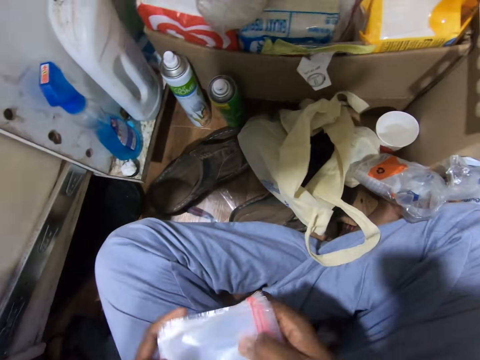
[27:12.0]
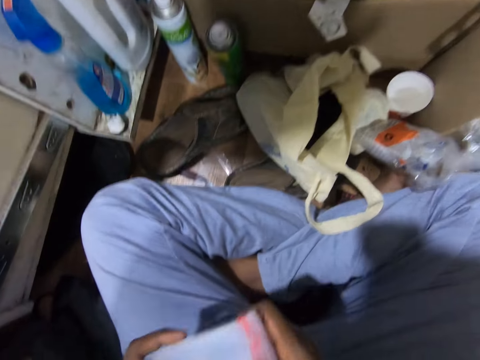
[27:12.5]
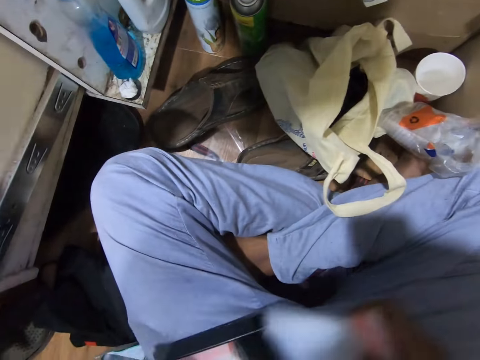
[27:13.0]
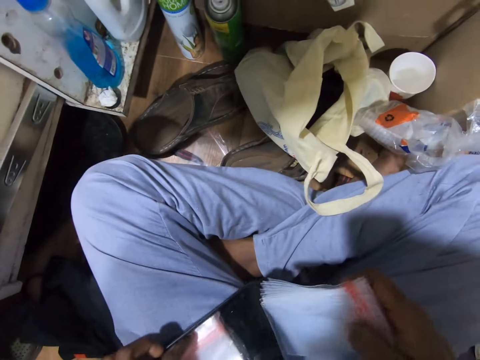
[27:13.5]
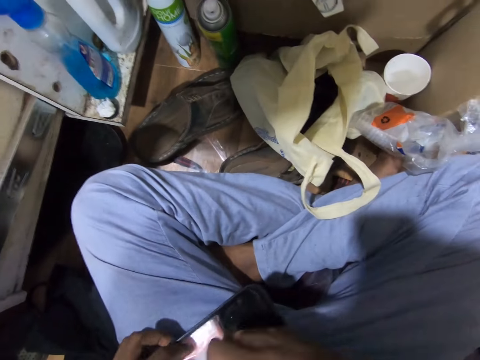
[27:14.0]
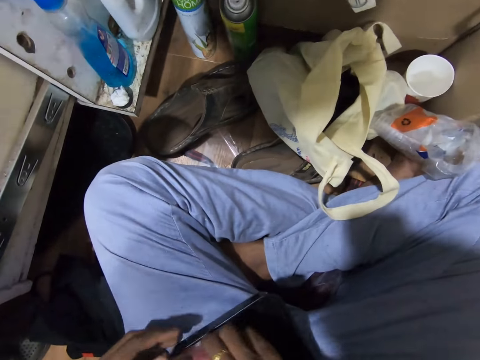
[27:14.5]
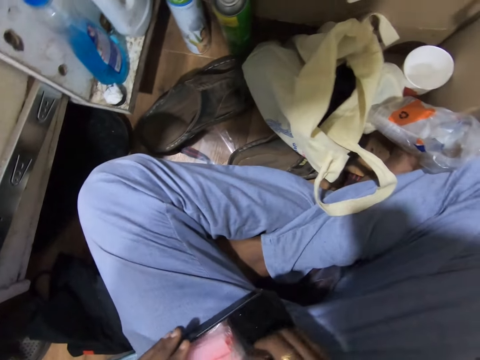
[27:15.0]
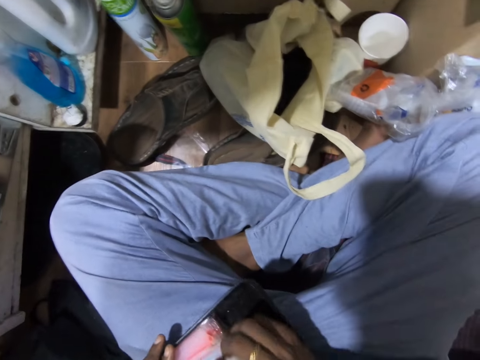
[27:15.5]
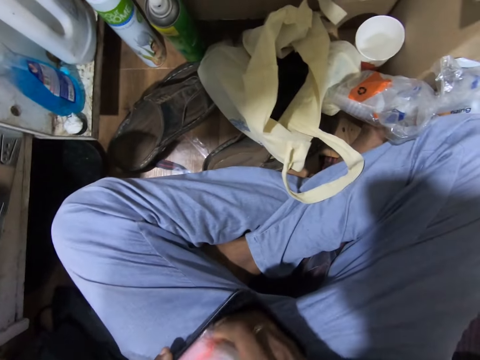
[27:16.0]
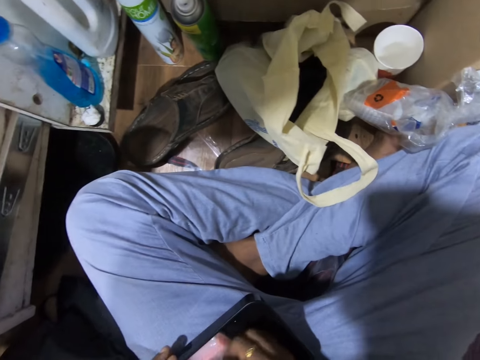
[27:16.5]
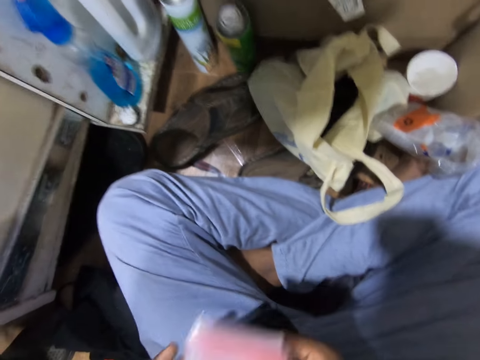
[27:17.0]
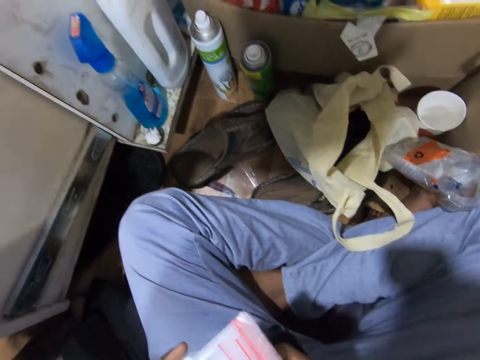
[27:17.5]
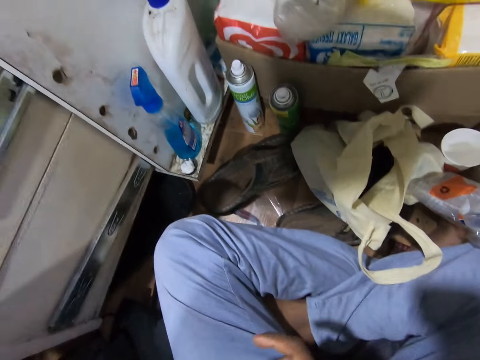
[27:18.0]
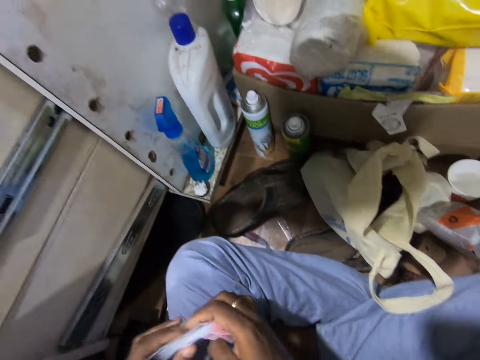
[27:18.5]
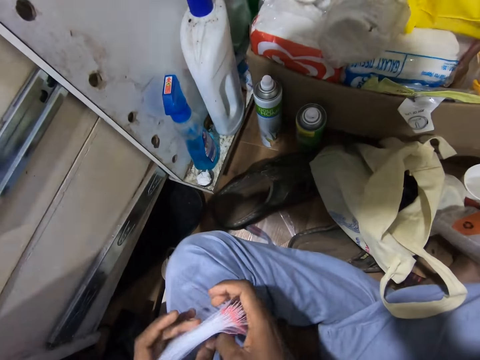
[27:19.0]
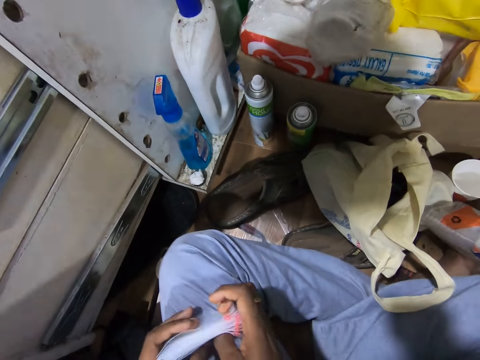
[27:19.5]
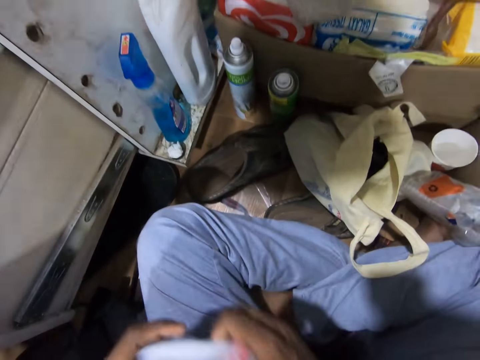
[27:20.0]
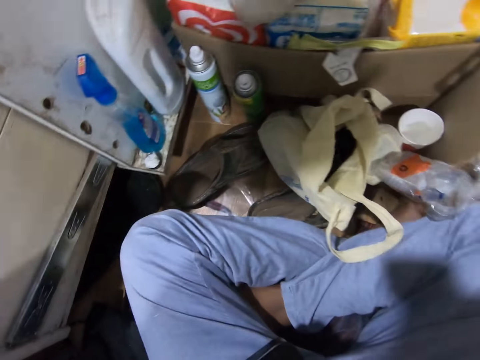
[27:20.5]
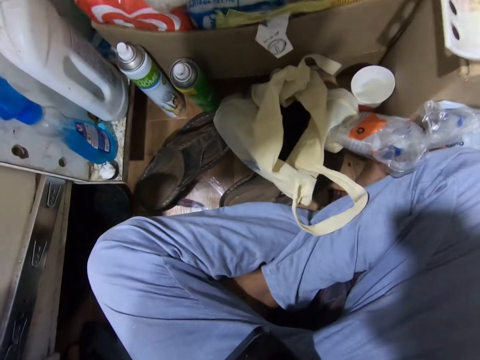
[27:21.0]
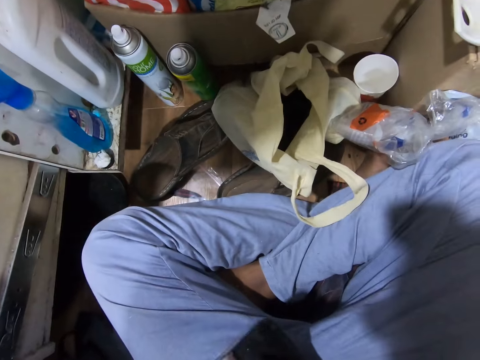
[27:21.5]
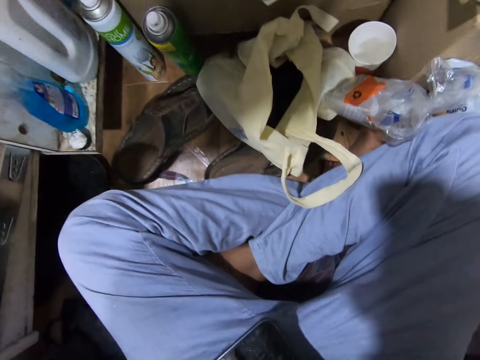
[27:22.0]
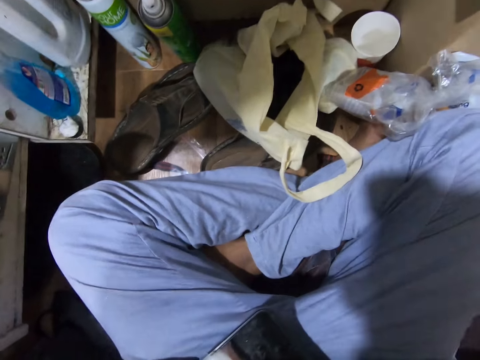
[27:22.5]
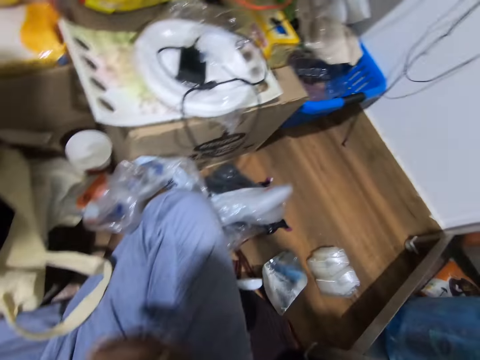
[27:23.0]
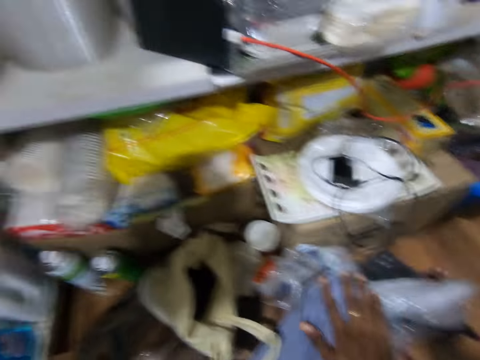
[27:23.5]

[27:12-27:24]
The camera wearer holds the group of grip seal bags with his right hand. He holds the plate with his left hand. He puts the group of grip seal bags on the plate with his right hand. He picks the group of grip seal bags from the plate with his right hand. He holds the group of grip seal bags with both hands. He arranges the group of grip seal bags on his leg with both hands.

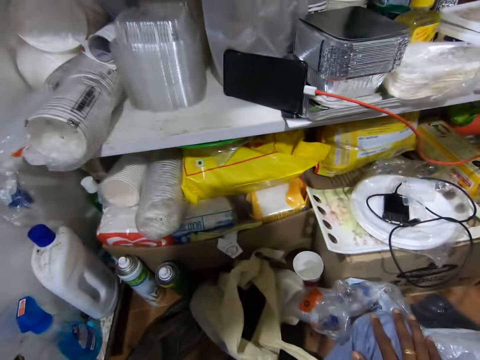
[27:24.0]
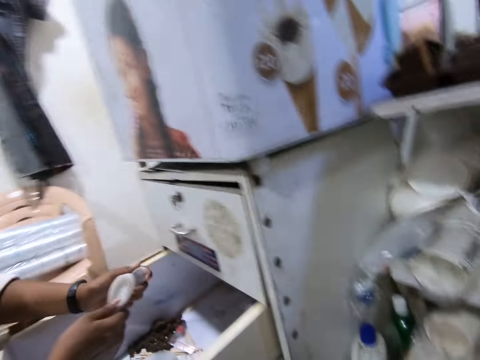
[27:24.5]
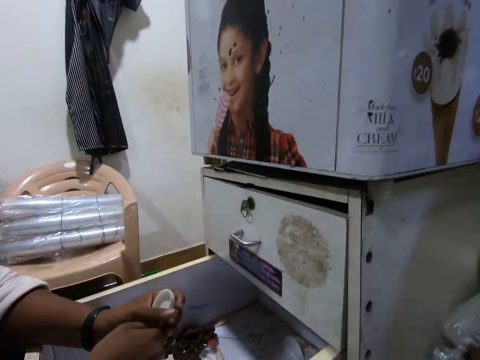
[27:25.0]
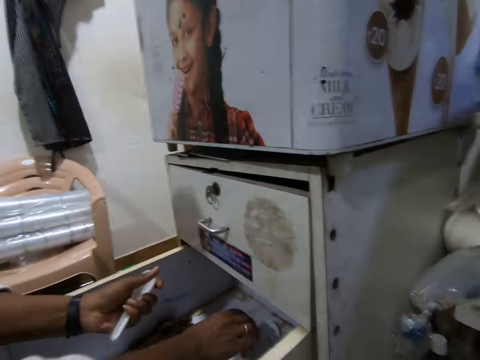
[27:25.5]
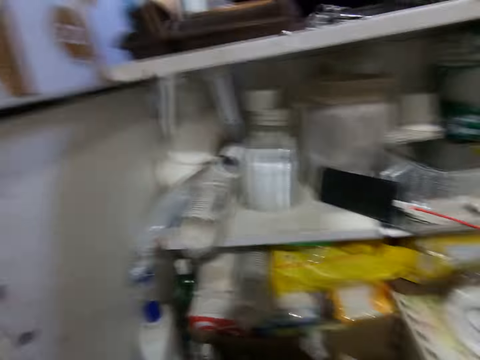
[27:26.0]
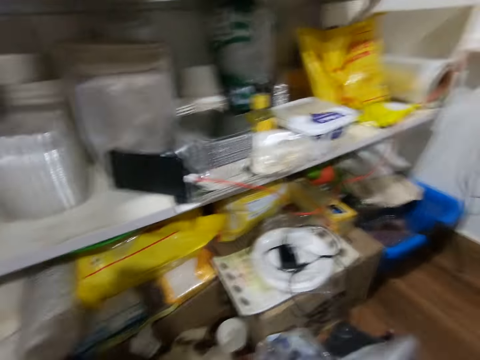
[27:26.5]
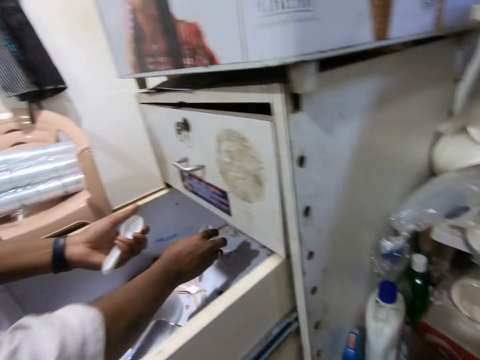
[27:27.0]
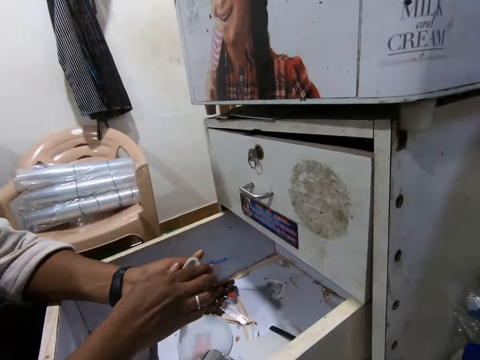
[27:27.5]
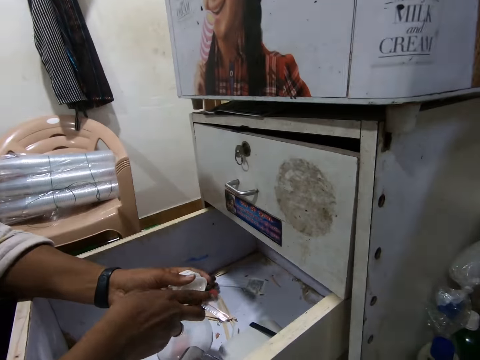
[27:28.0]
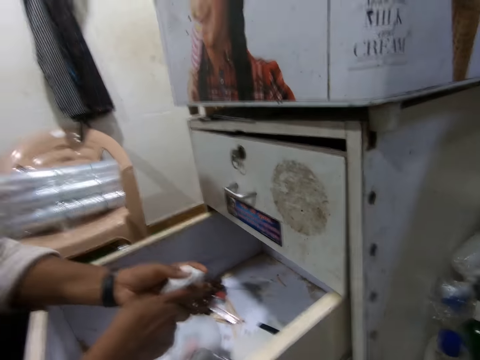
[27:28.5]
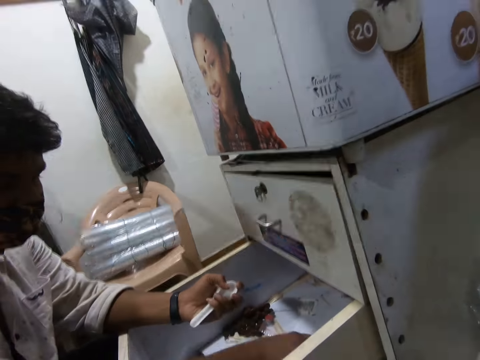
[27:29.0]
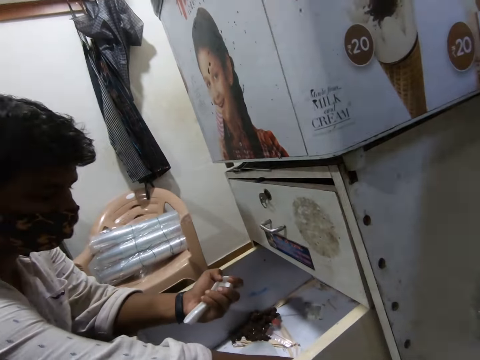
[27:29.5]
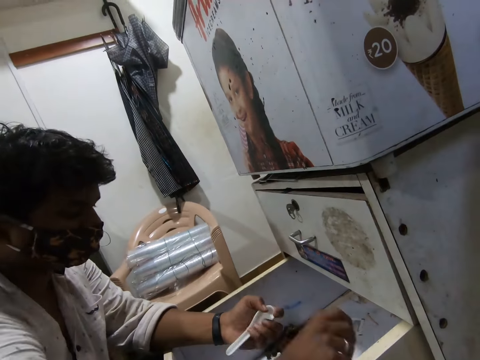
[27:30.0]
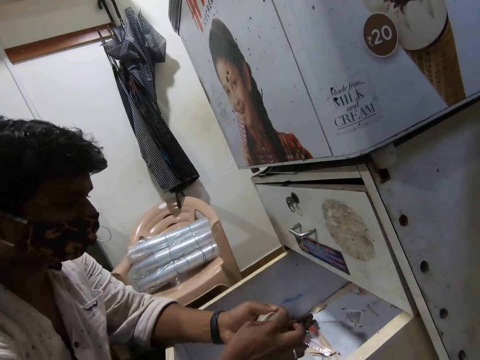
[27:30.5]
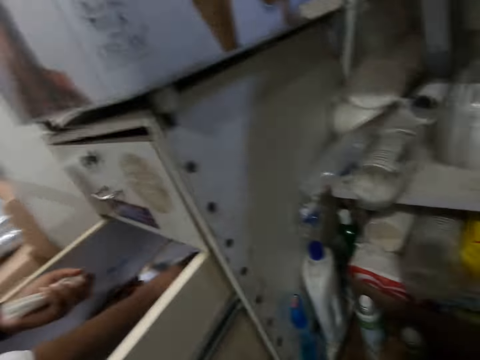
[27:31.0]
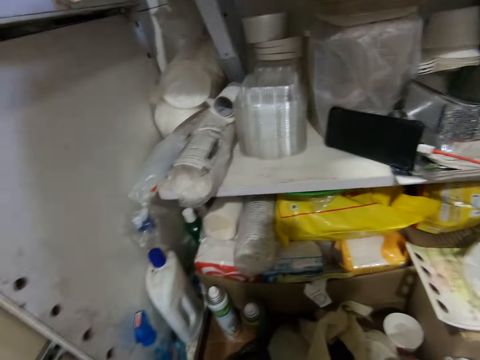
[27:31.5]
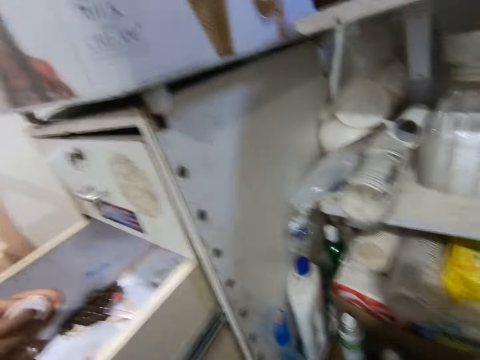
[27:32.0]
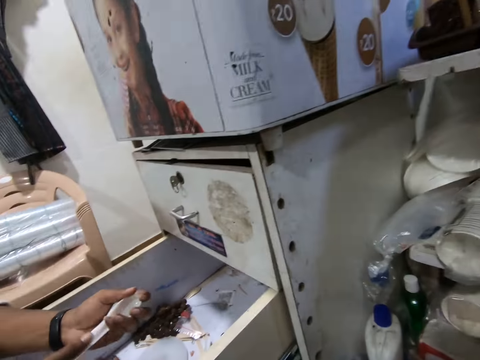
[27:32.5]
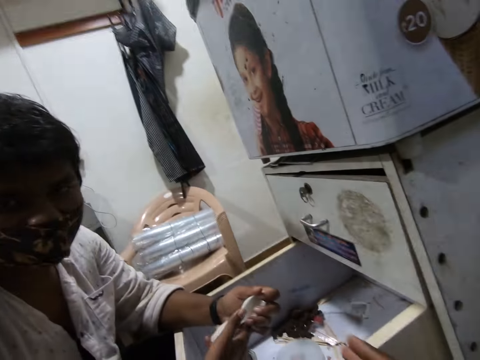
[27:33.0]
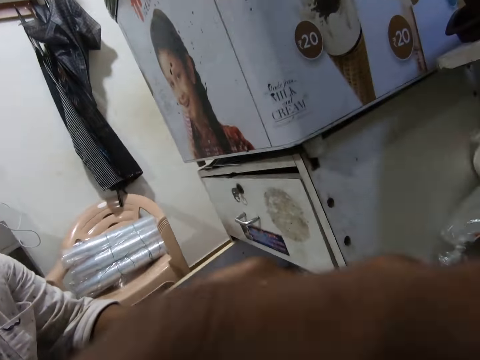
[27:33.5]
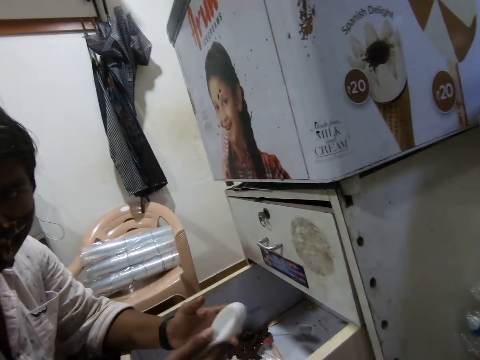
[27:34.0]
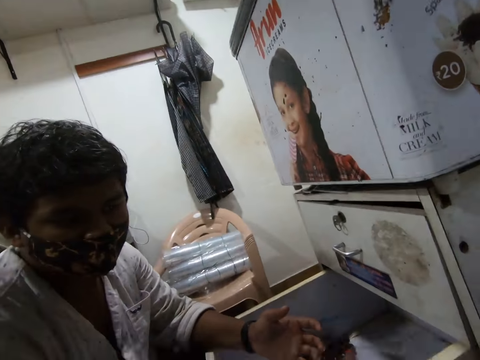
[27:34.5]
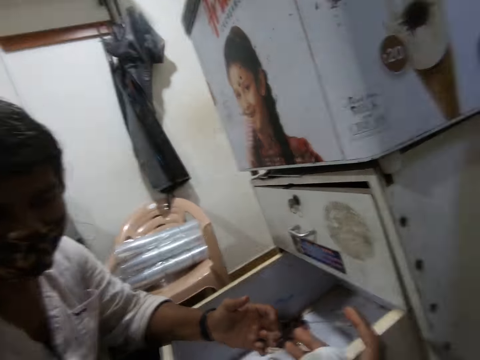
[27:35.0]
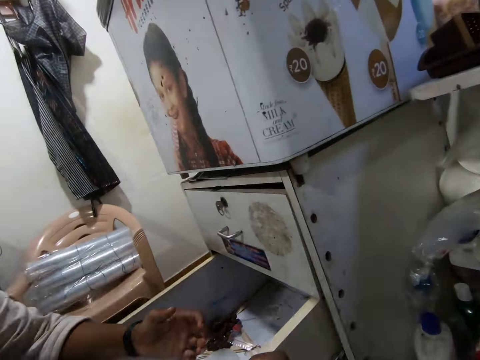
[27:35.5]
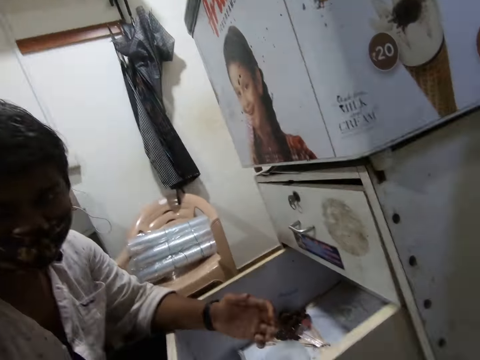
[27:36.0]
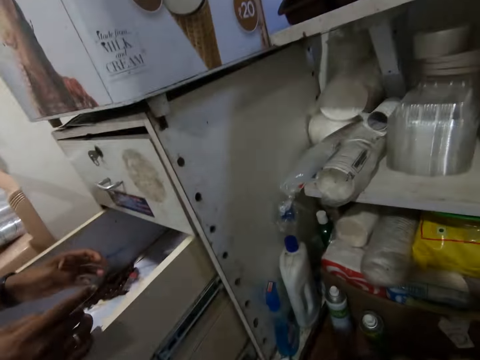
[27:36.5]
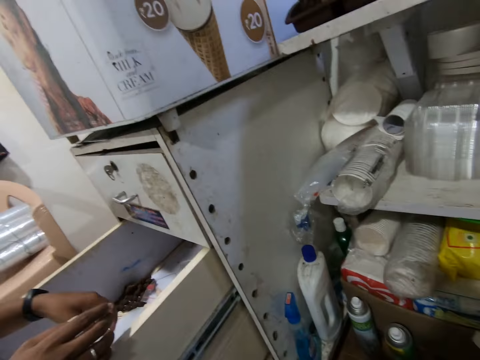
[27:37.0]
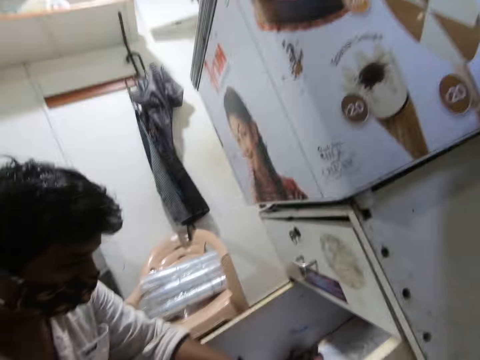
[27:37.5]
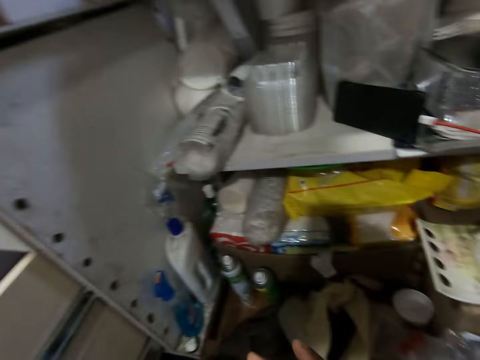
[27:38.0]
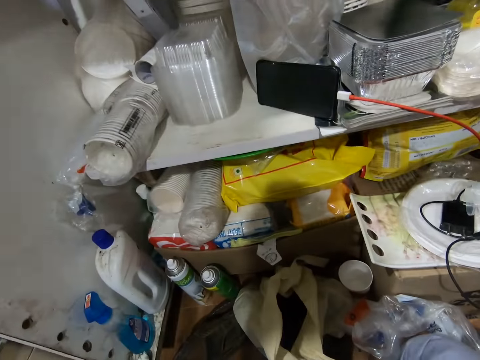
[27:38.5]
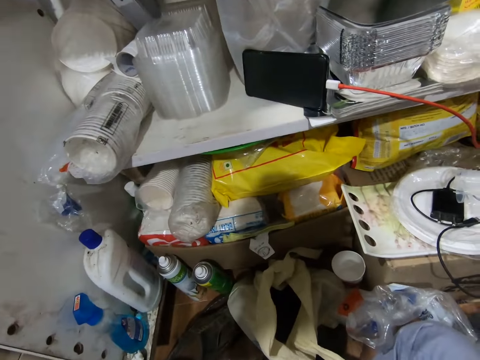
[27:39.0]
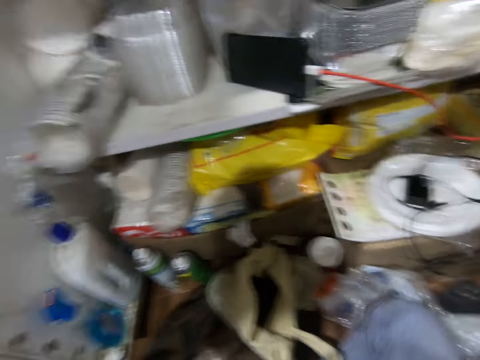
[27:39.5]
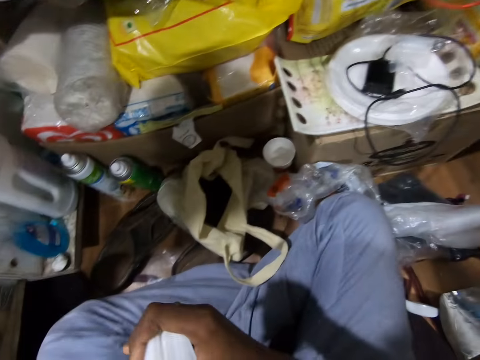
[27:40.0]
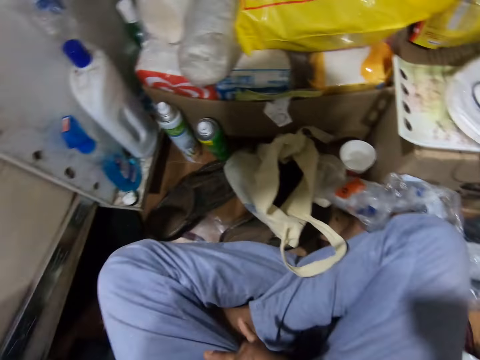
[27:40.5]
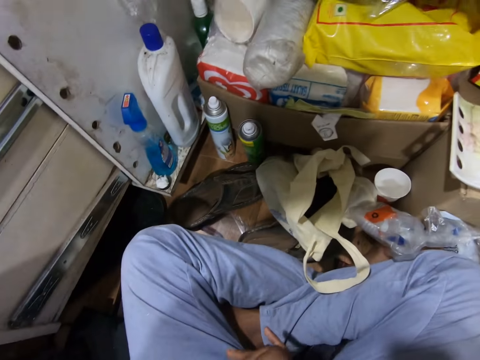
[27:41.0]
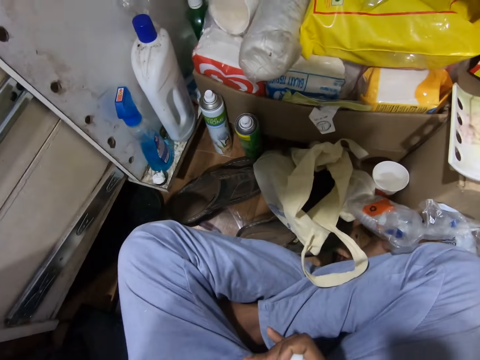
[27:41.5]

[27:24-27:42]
The man holds a white spoon with his left hand. The man holds a white spoon with his right hand. The man puts the white spoon on his left hand. The man holds the two white spoons in his left hand. The camera wearer interacts with the man. The man picks a white spoon from a drawer with his right hand and puts the white spoon on his left hand. The camera wearer looks around. The man holds the three white spoons with both hands. The man holds the three white spoons with his left hand. The man picks a white spoon from the drawer with his right hand and puts the white spoon on his left hand. The man holds the four white spoons with his left hand. The man holds a white spoon with his right hand and puts the white spoon on his left hand. The man holds the five white spoons with his left hand. The man holds the five white spoons with both hands. The man holds the five white spoons with his right hand. The man passes the five white spoons to the camera wearer with his right hand. The camera wearer holds the five white spoons with his right hand.
